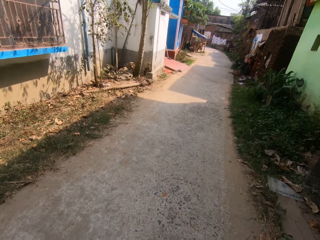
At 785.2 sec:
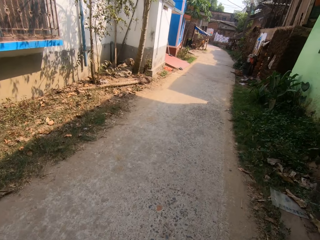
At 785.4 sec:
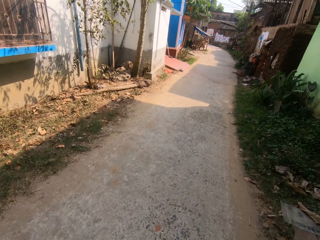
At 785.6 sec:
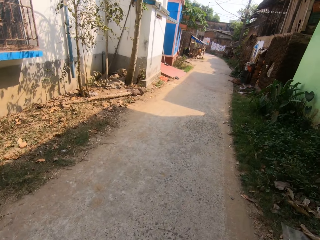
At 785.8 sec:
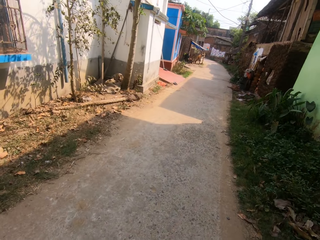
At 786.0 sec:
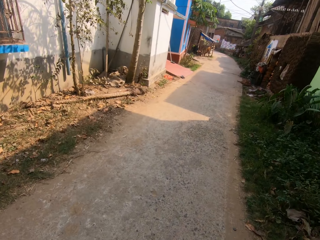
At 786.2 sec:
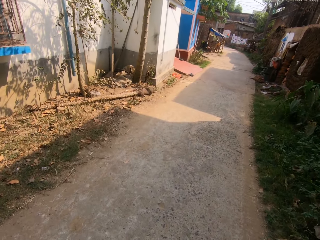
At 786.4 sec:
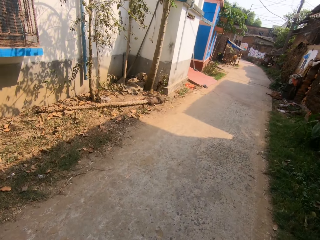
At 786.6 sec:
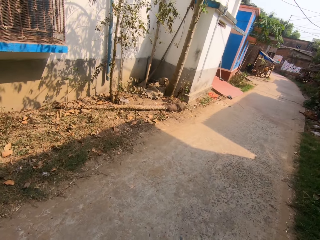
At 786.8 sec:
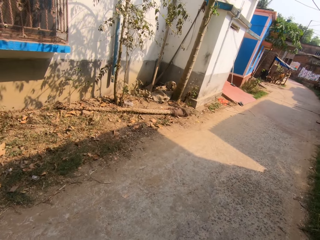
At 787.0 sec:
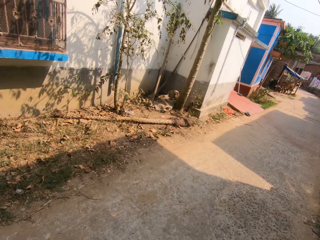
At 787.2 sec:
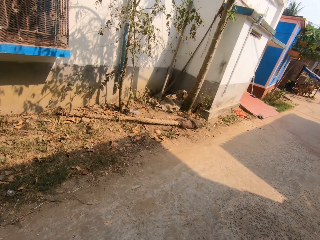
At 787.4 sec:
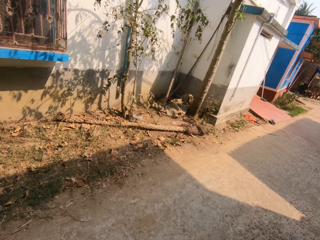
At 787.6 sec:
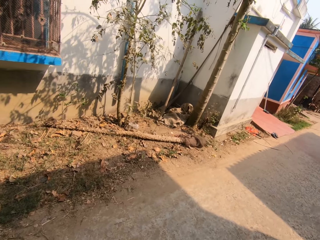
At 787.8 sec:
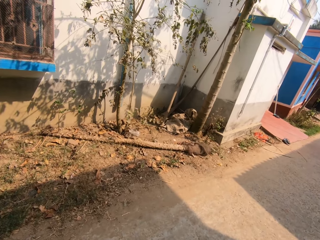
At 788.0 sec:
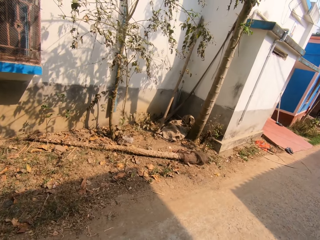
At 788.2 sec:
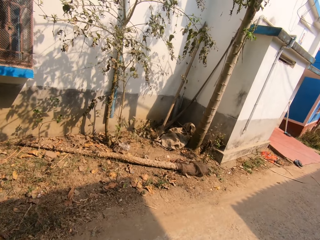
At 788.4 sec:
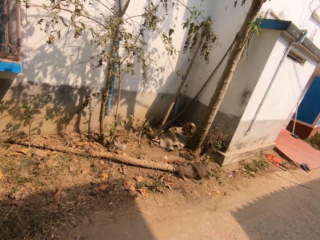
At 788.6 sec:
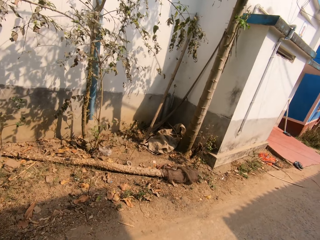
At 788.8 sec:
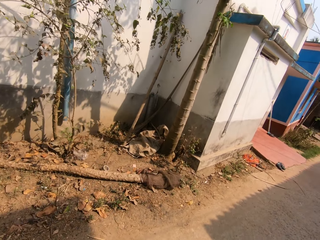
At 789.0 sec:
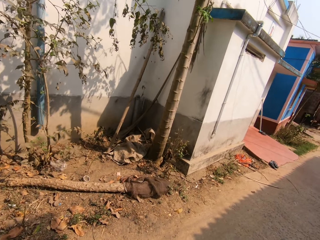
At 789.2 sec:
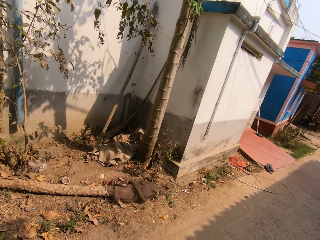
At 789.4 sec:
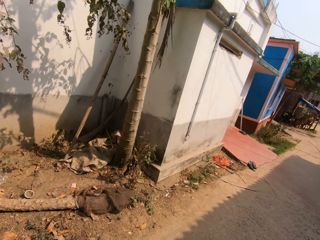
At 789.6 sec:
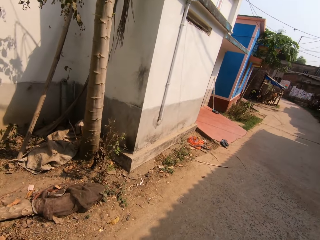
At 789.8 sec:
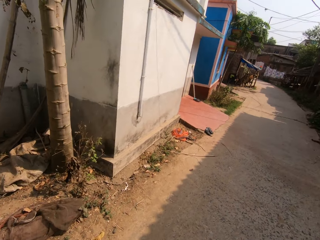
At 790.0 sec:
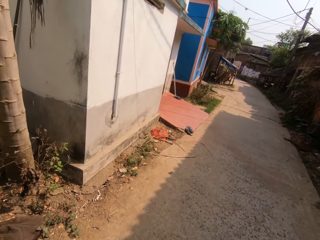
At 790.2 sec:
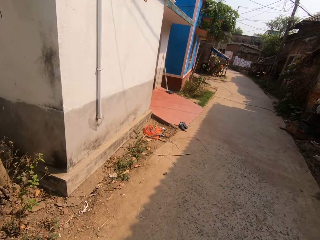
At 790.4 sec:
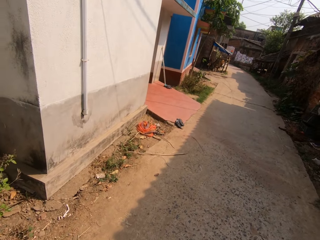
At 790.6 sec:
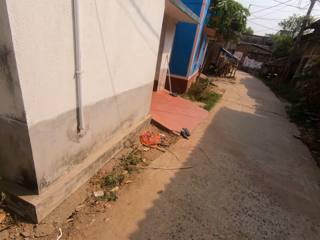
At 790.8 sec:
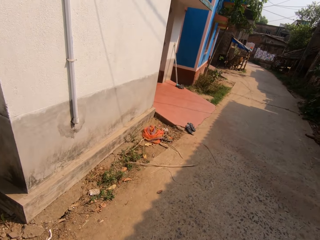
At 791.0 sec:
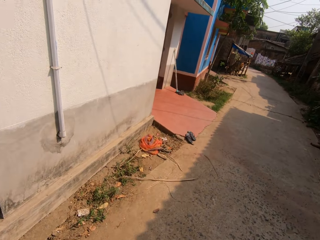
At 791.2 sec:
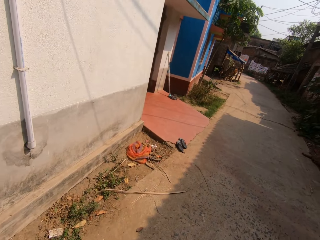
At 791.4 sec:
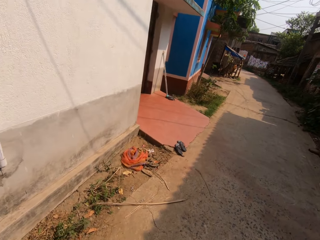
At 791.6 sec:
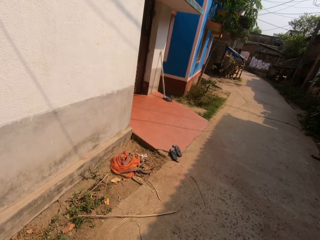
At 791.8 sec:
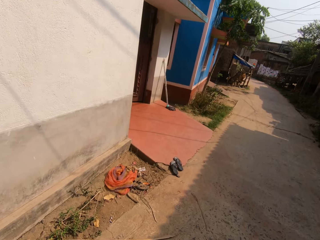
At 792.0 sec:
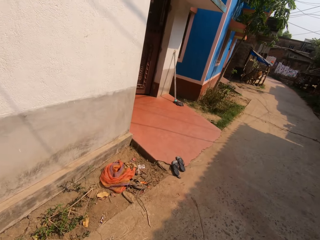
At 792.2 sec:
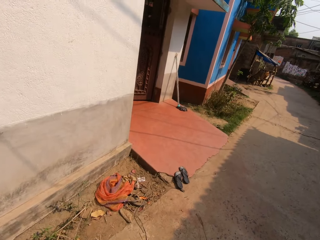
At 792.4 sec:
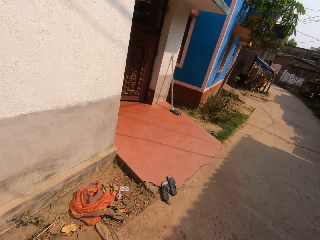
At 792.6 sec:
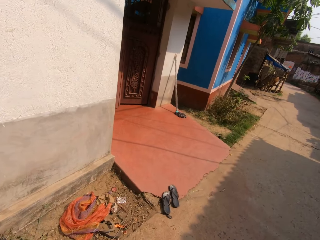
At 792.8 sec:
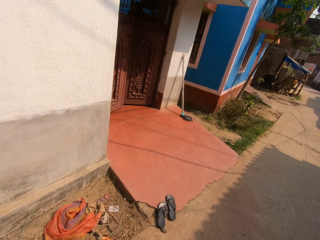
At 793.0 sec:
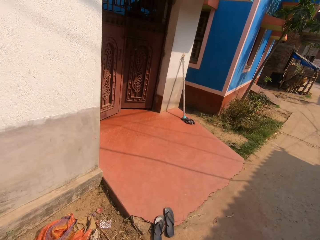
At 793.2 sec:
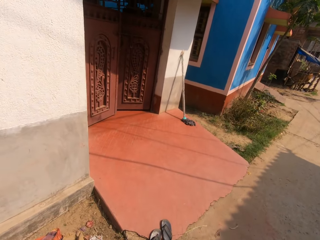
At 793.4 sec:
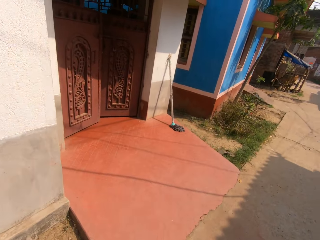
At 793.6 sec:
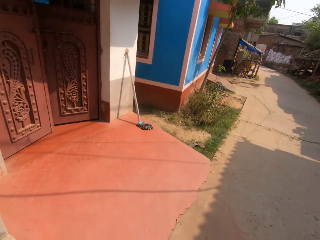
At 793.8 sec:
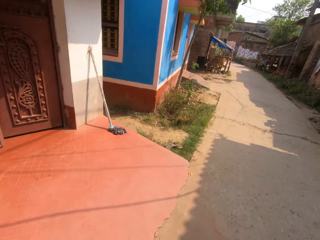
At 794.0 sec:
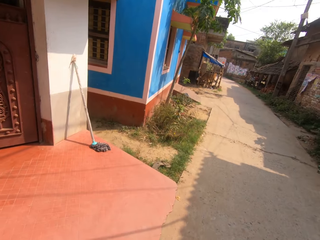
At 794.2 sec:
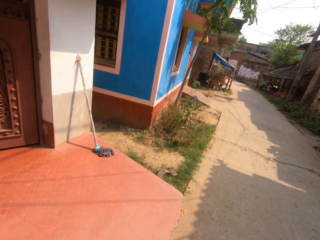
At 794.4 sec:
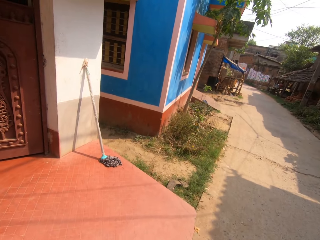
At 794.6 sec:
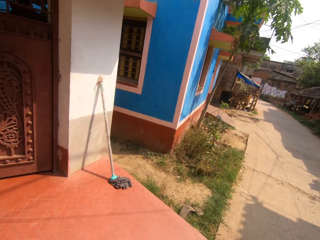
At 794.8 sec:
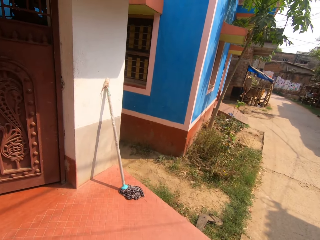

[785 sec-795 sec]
The camera wearer walks.

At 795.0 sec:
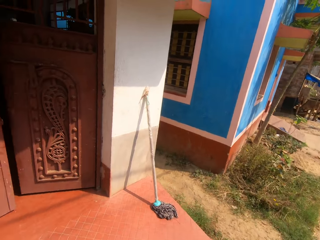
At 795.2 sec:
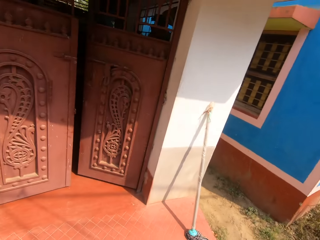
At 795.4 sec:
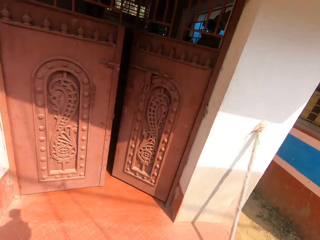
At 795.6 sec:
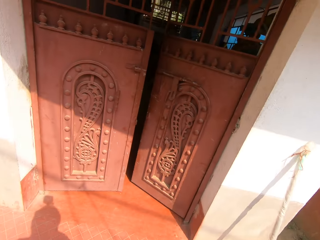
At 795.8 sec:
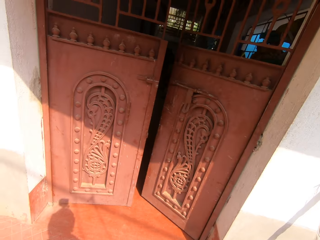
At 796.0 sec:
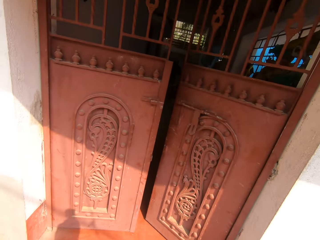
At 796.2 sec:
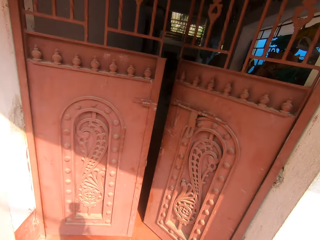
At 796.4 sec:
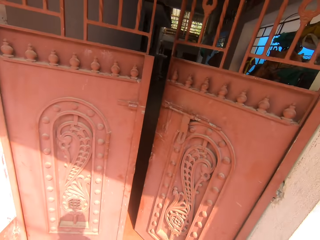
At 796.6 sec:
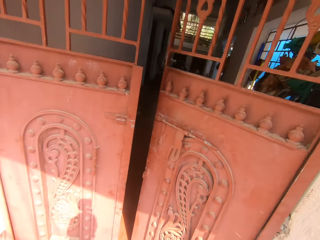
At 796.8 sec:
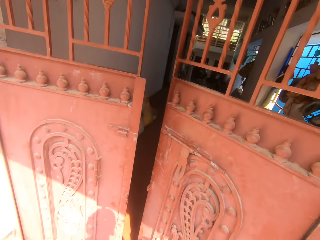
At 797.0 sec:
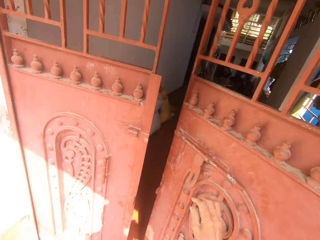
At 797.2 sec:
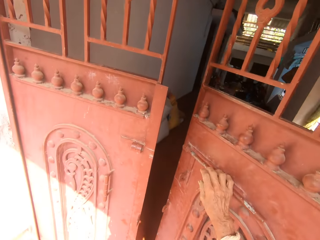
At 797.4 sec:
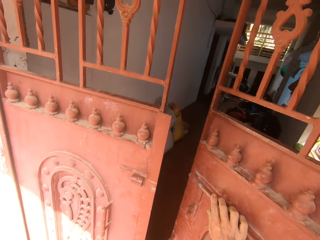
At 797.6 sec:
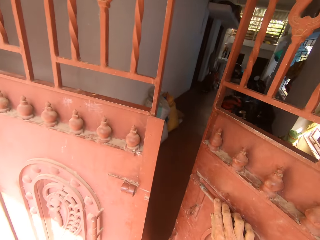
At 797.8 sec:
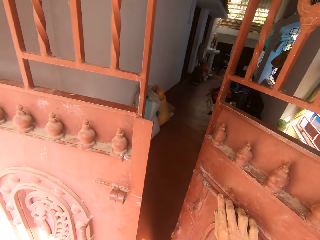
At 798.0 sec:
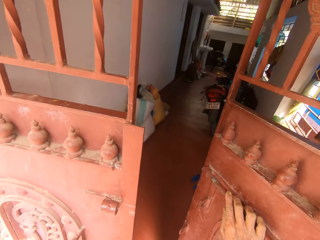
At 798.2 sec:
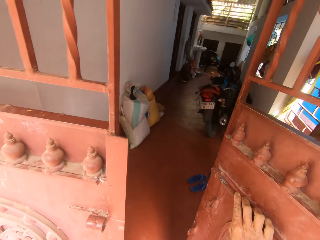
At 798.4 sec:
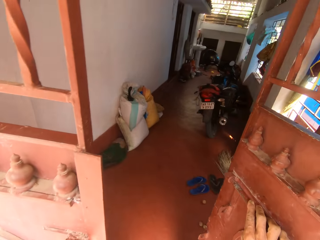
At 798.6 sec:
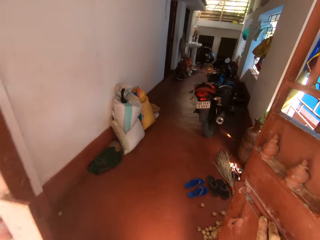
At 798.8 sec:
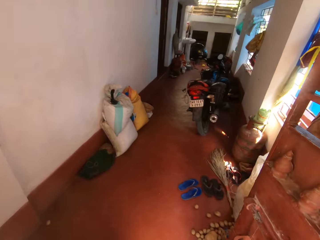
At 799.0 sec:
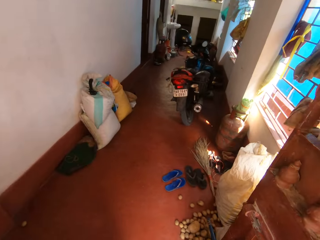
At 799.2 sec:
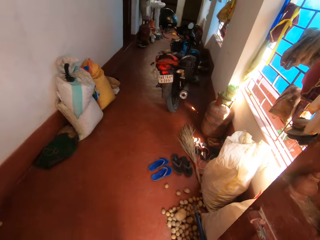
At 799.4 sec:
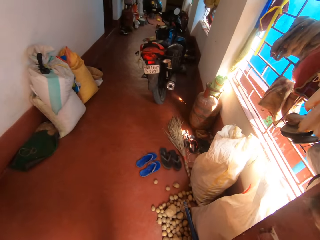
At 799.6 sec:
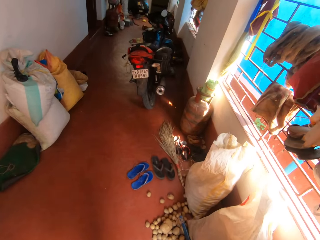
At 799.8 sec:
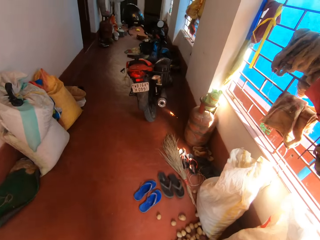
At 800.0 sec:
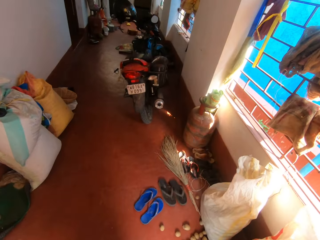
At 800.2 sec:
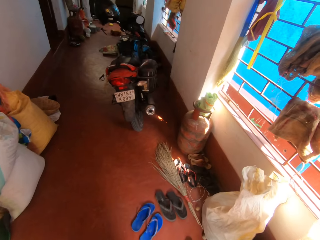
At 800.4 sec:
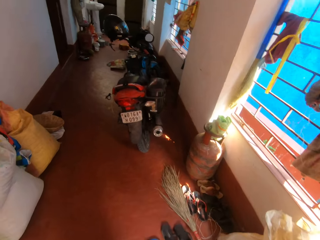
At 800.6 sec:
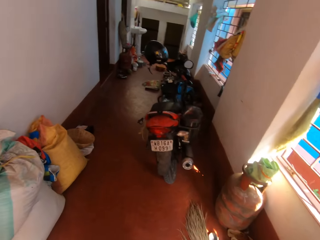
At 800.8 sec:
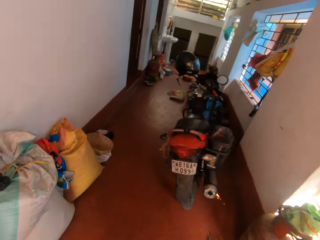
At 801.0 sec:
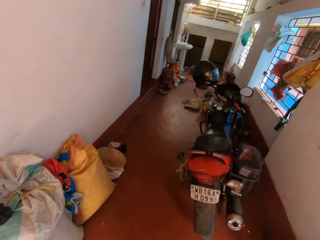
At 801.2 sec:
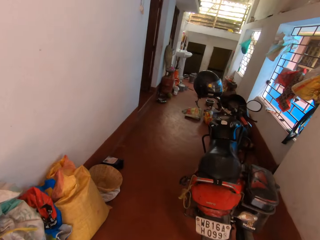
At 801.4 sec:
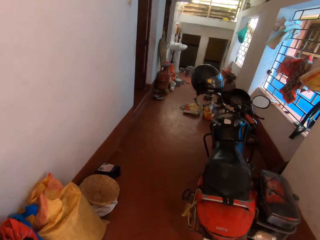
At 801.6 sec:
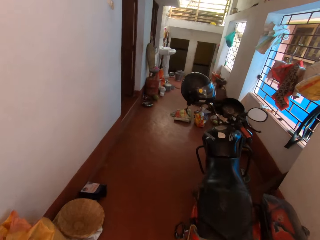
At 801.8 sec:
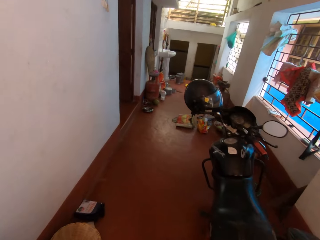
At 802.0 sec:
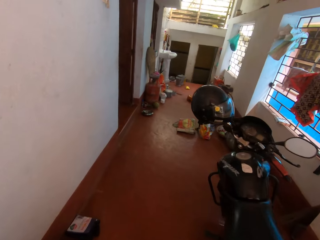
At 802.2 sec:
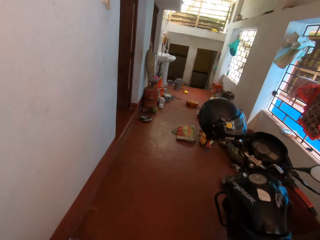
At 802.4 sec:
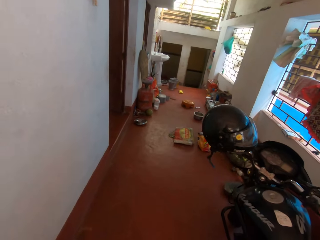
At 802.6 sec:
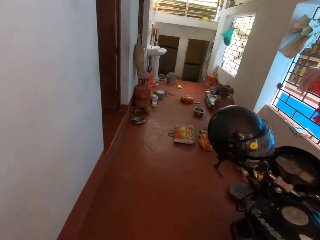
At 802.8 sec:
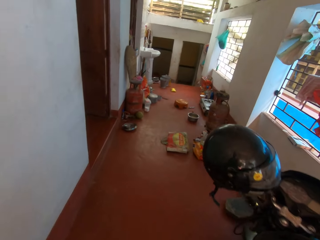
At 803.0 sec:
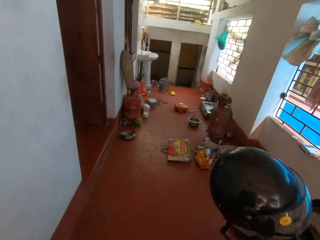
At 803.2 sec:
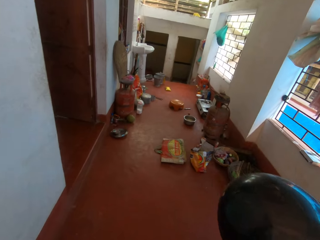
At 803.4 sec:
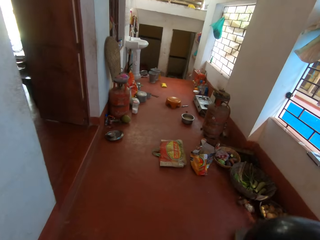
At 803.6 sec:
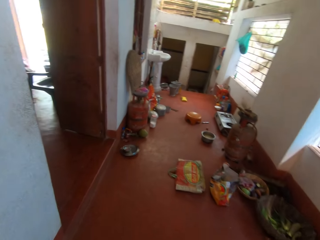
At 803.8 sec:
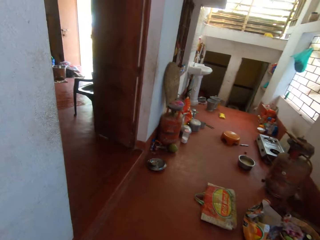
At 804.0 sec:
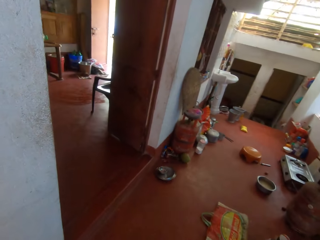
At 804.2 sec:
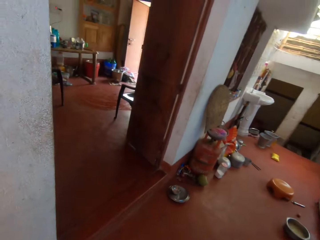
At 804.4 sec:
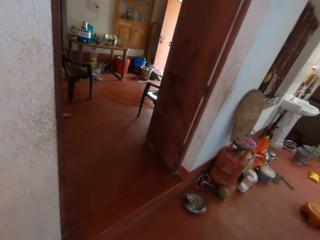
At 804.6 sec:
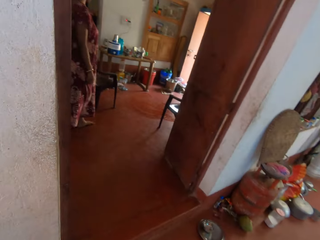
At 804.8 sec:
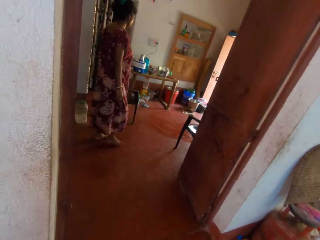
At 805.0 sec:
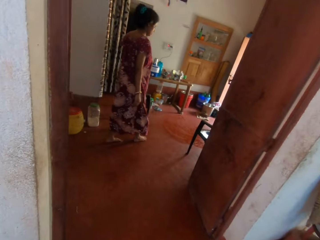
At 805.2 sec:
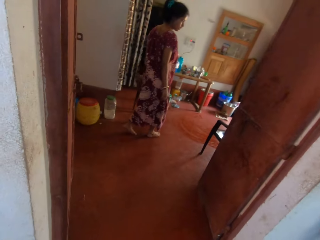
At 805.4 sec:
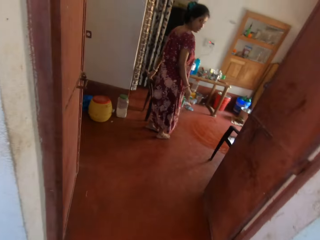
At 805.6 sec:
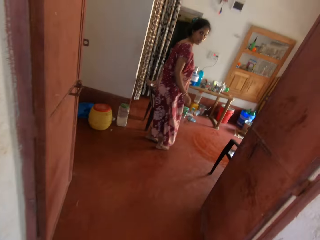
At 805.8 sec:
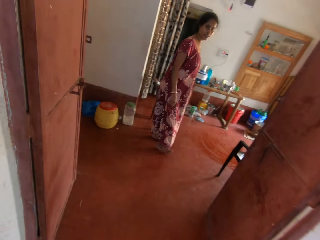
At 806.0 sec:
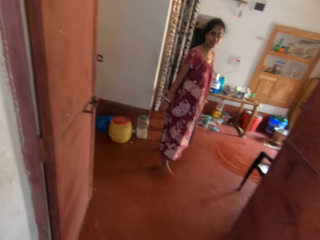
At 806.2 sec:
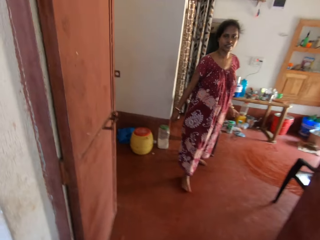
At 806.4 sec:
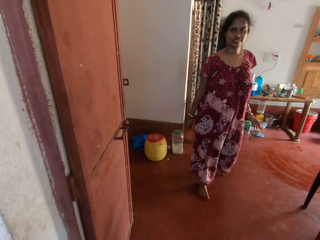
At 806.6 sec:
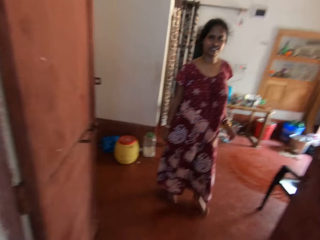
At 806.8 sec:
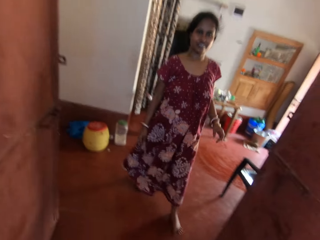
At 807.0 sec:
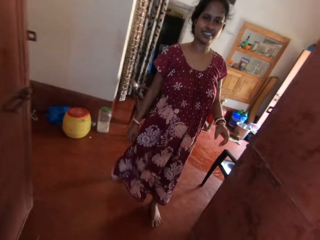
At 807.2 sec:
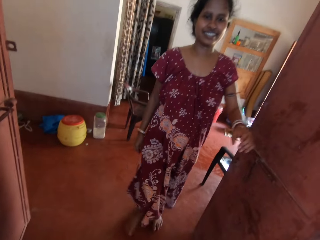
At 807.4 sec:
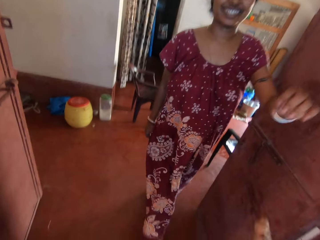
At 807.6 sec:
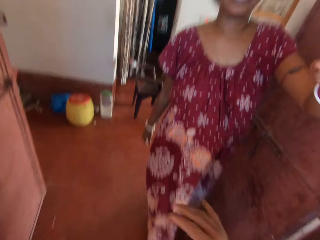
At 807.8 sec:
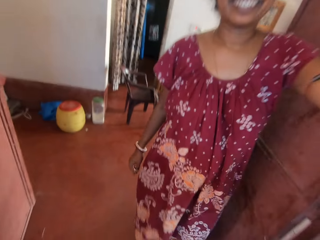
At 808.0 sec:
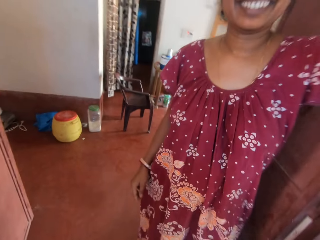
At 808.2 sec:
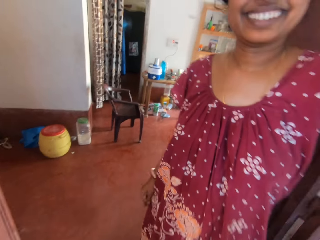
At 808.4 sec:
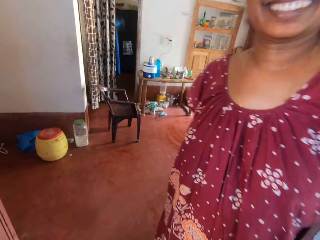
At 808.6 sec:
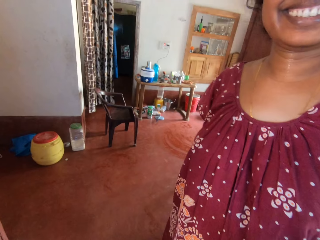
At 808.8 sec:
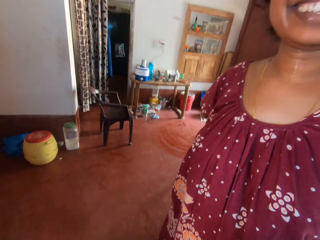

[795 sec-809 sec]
The camera wearer opens the gate. They walk around. They converse with a person.
